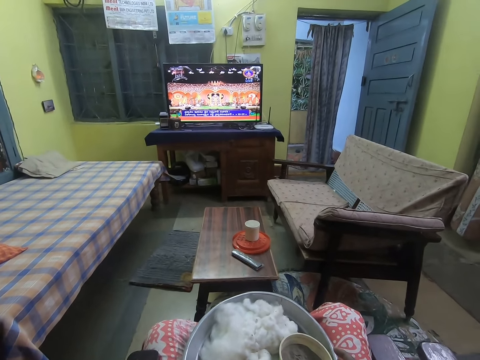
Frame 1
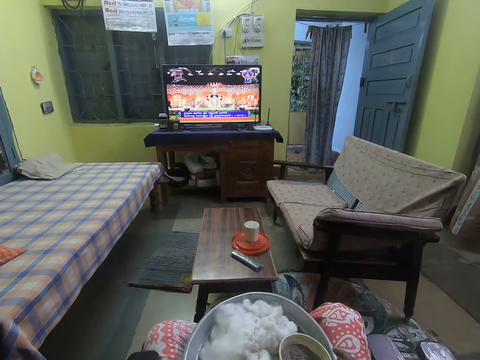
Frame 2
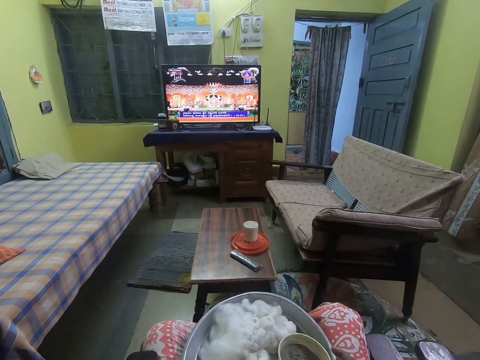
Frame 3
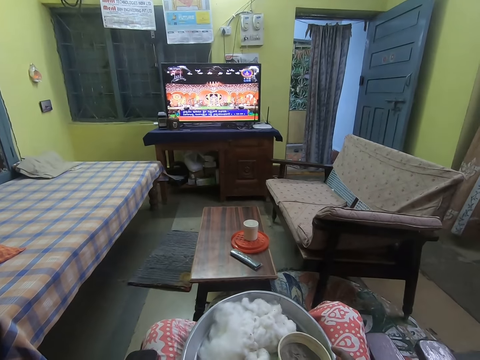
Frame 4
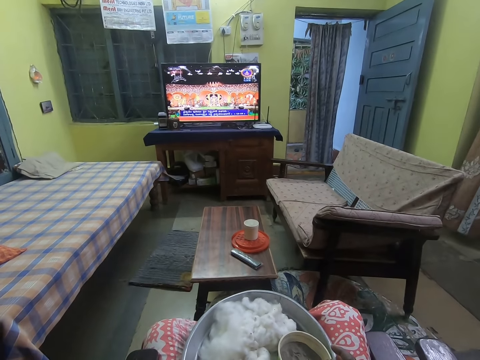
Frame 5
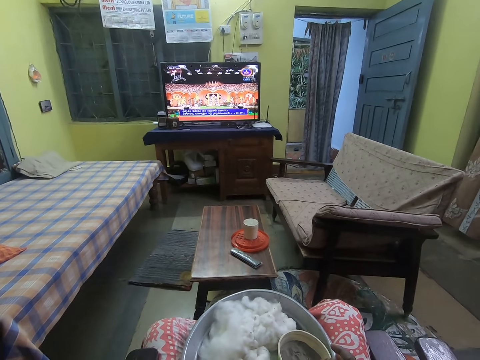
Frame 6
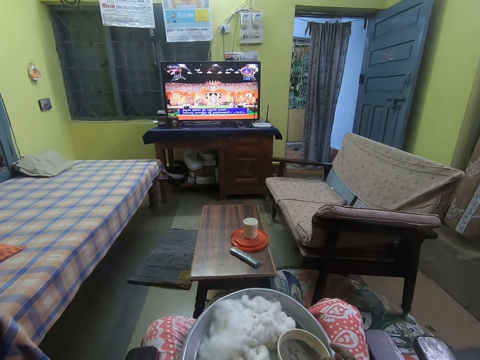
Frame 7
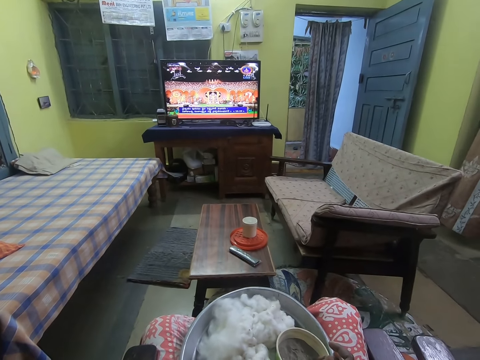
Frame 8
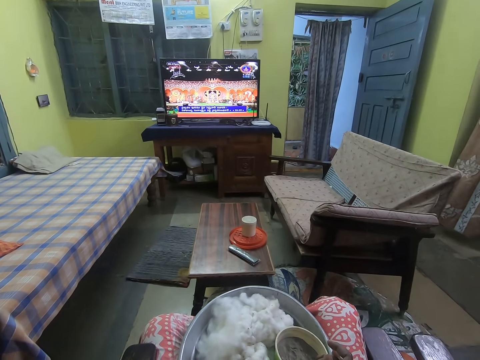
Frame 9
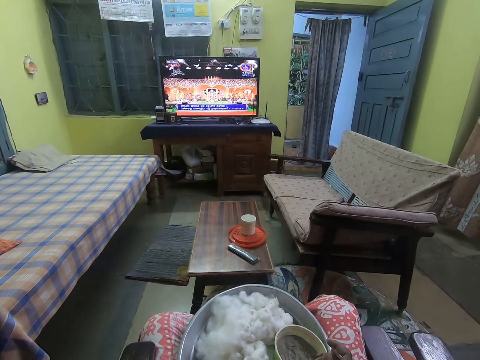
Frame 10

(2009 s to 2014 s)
The camera wearer watches television.

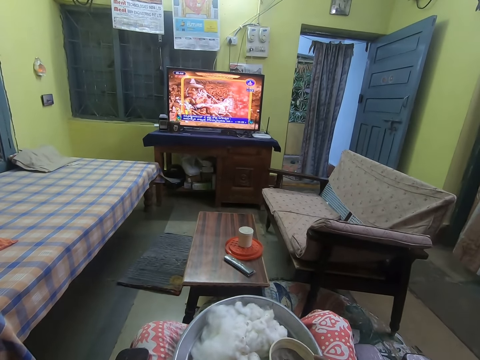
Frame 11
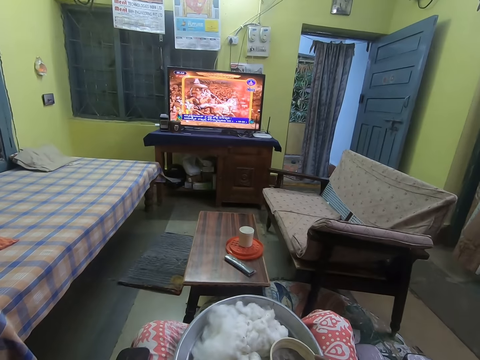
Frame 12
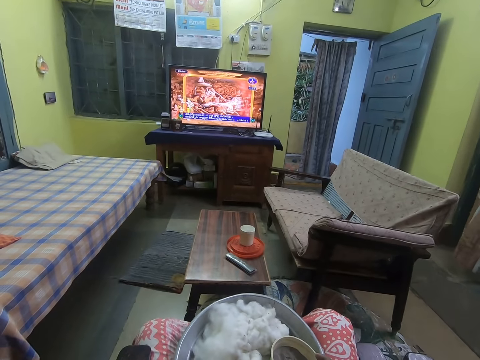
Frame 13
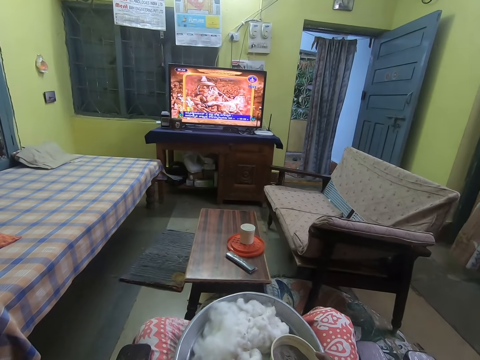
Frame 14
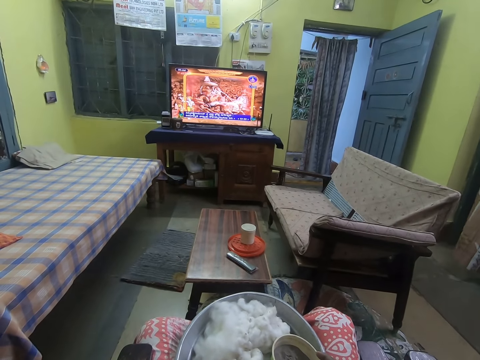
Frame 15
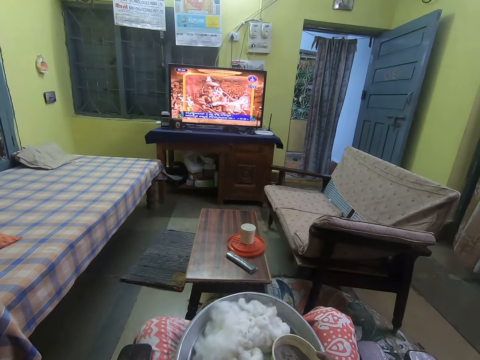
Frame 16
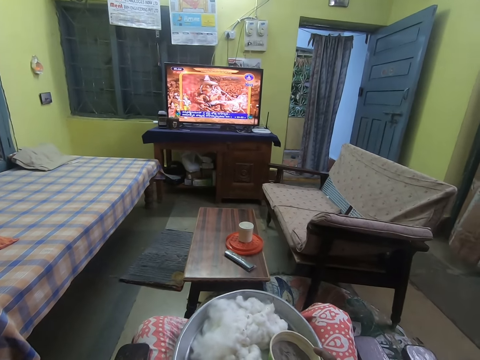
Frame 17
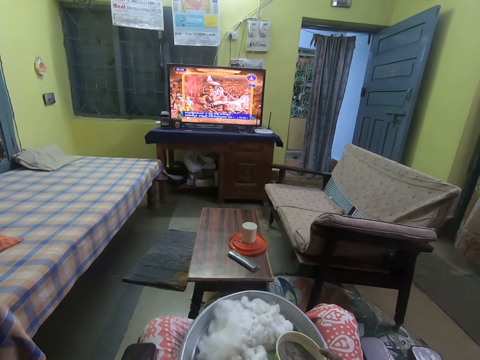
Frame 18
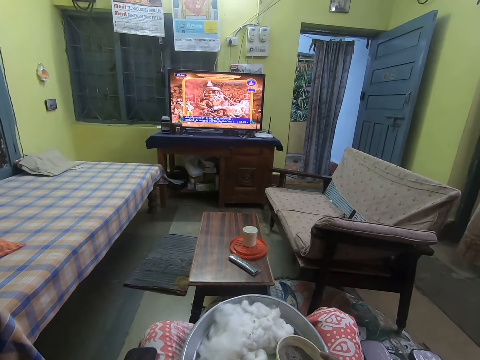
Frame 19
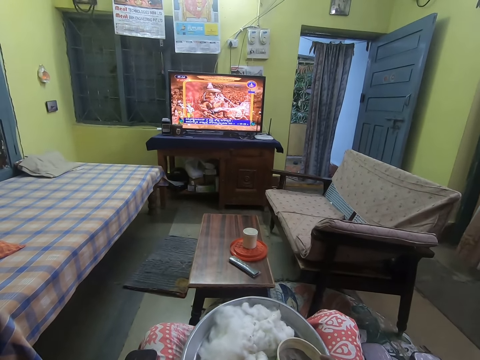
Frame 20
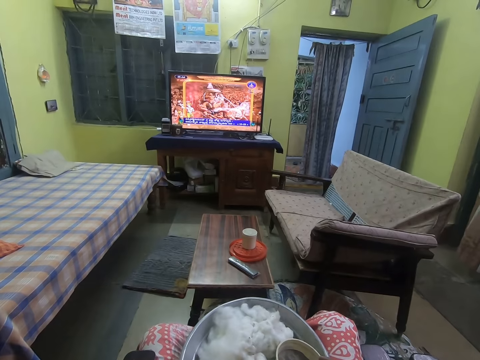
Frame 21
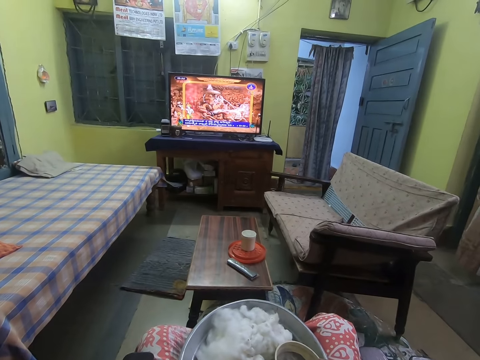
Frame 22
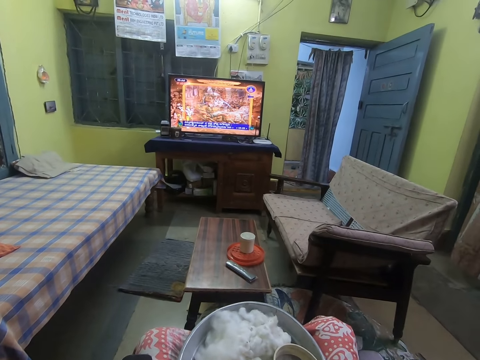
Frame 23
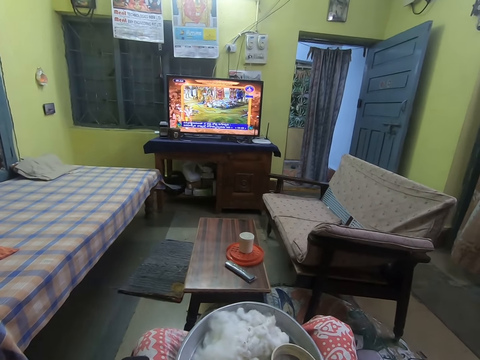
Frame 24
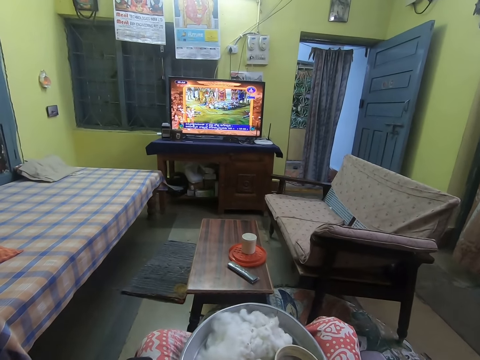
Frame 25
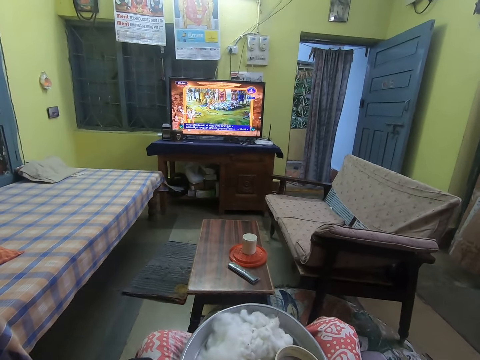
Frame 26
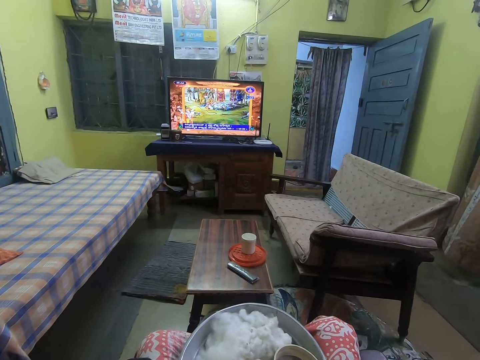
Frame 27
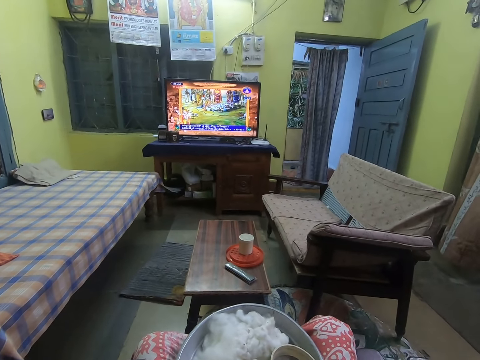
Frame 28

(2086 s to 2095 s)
The camera wearer moves a hand. They watch television.

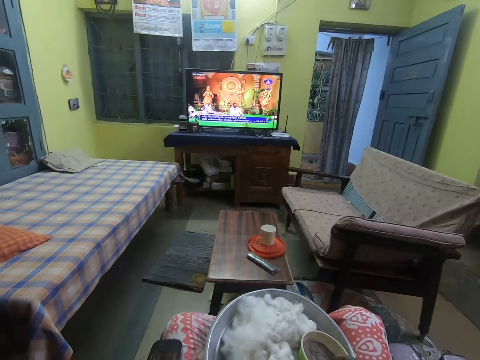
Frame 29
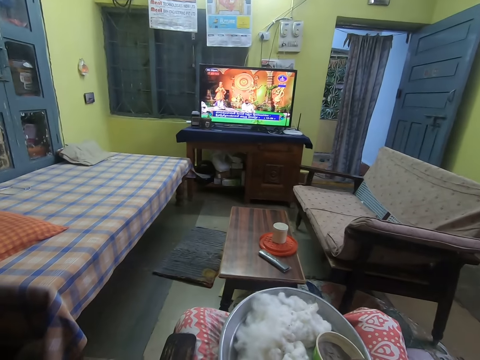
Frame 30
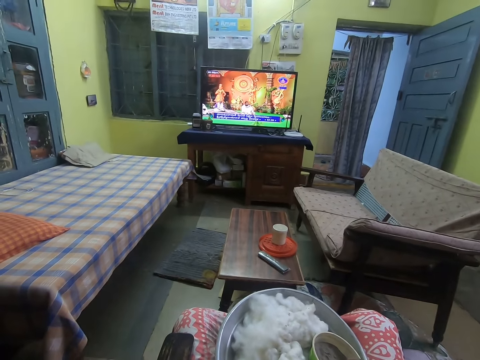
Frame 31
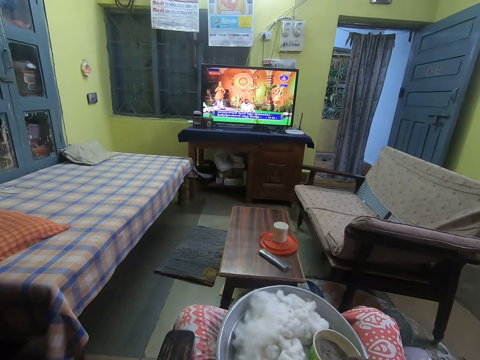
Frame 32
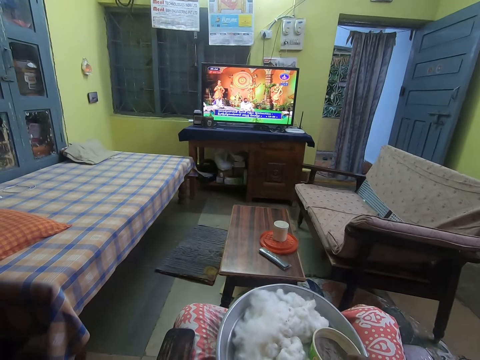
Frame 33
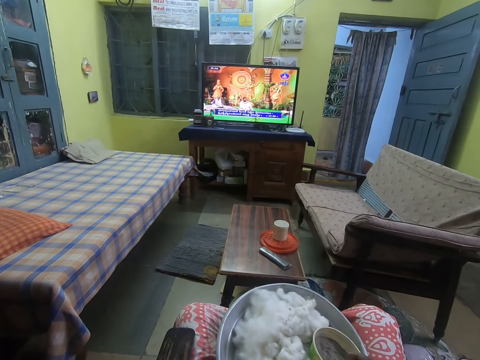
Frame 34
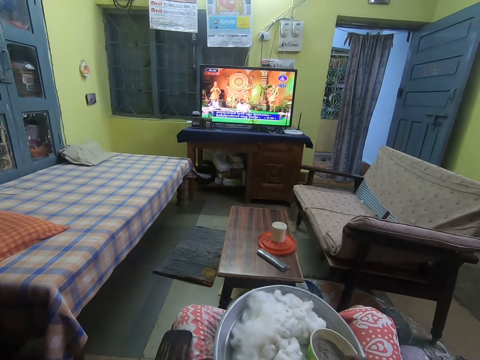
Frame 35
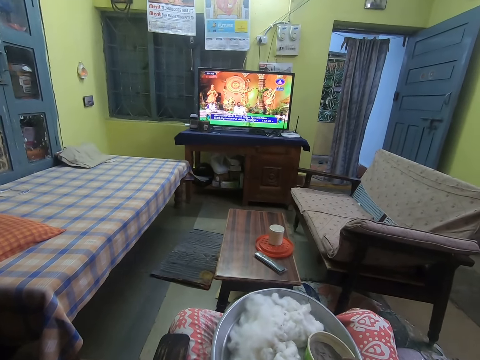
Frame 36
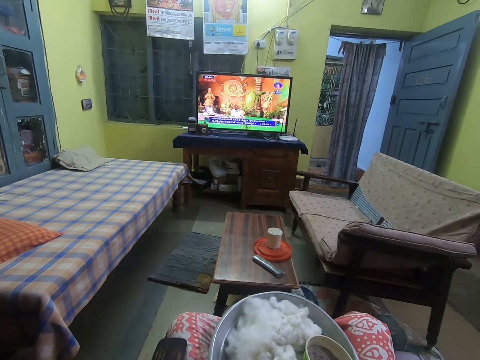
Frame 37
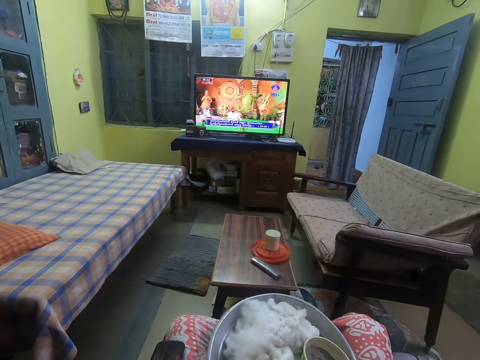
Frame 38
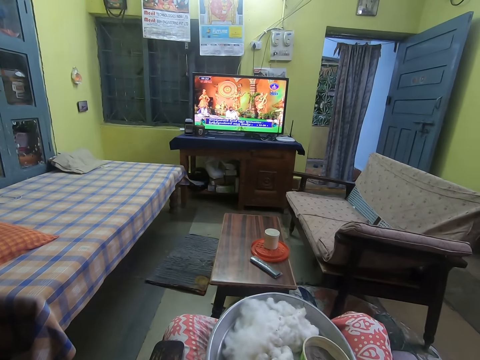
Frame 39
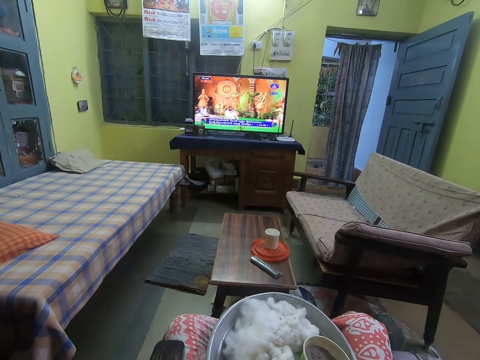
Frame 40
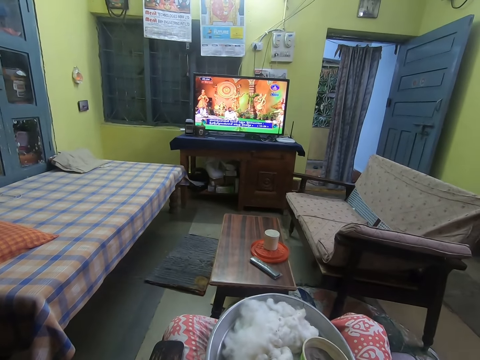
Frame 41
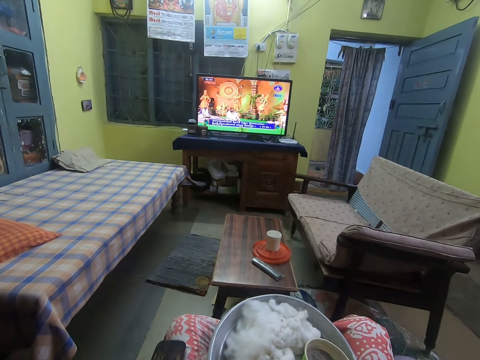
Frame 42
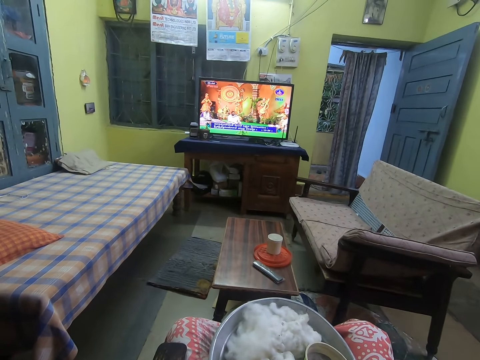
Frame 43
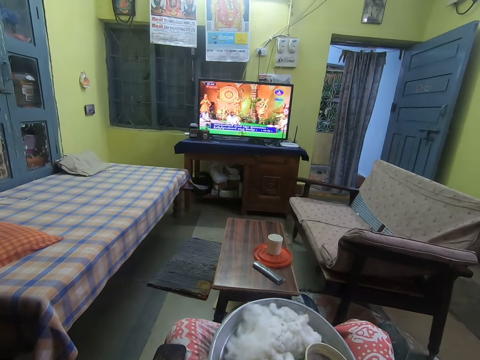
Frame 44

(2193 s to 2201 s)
The camera wearer moves his head to the left.

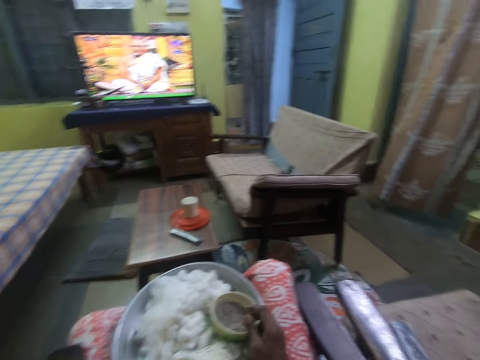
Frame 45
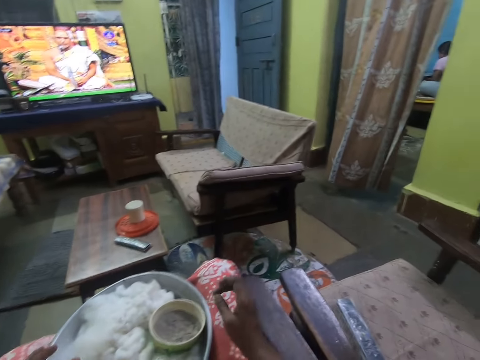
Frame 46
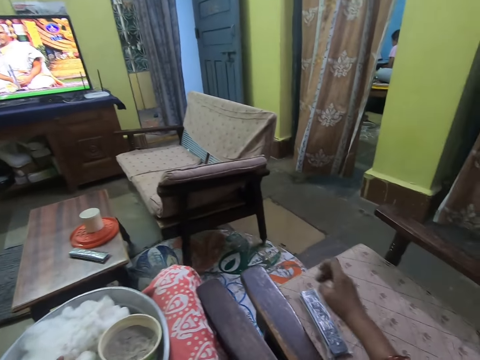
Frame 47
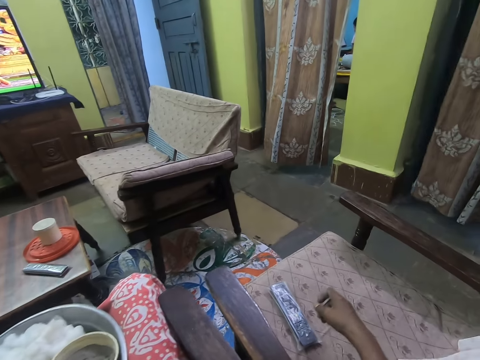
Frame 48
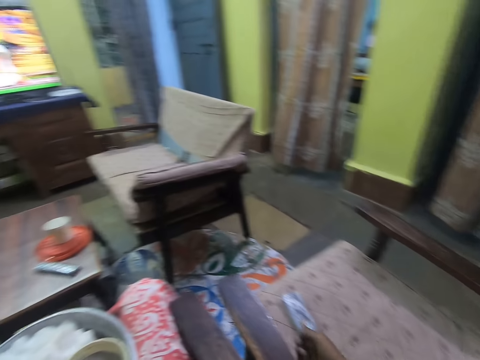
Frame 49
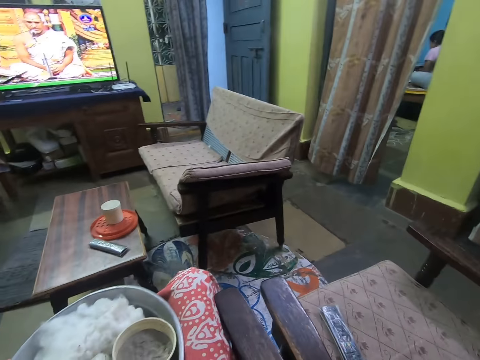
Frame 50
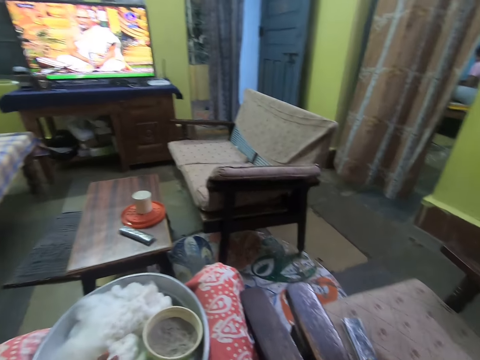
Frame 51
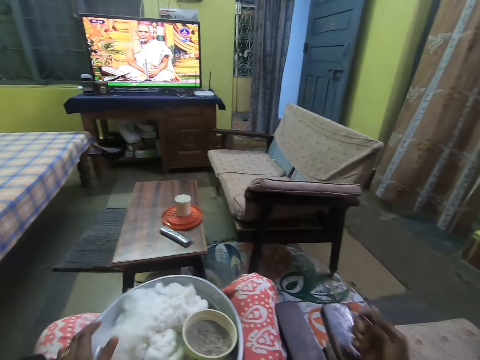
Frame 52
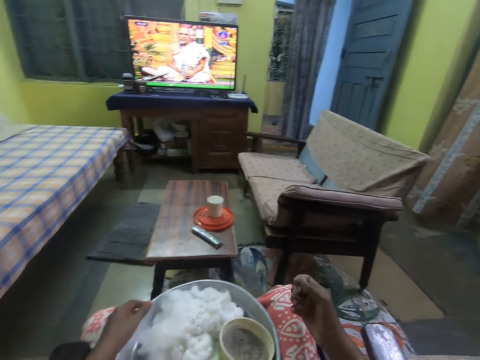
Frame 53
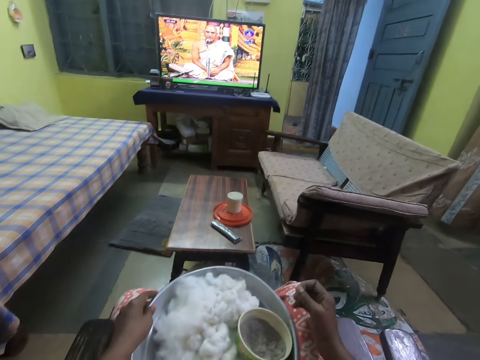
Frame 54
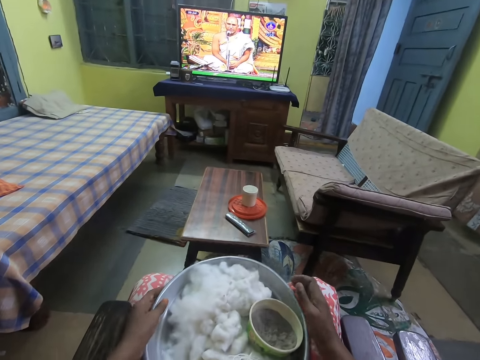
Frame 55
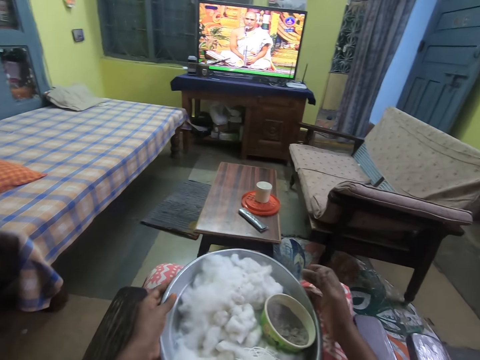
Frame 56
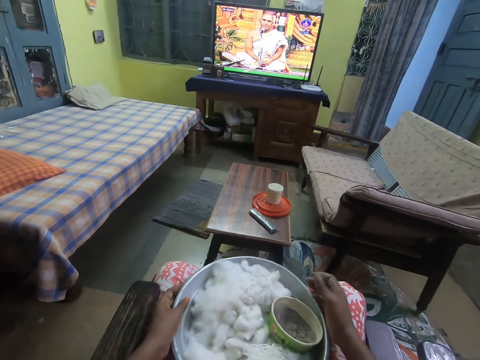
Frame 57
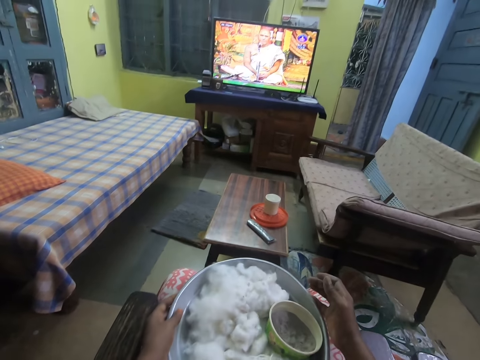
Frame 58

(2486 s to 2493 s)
The camera wearer touches something on the stool. She holds the tray on the lap with both hands. She lifts the tray on her lap with her left hand.
